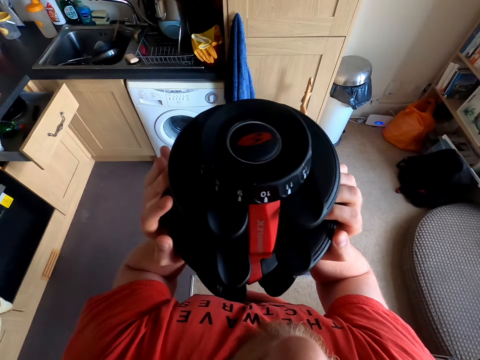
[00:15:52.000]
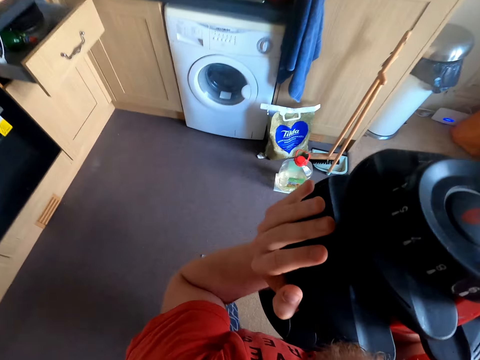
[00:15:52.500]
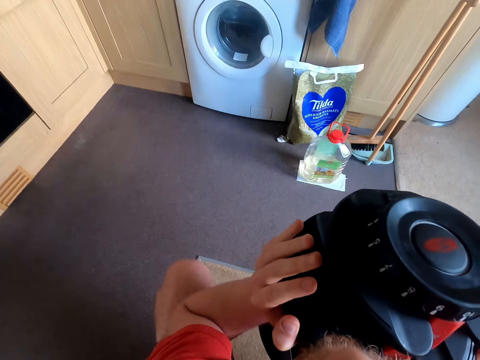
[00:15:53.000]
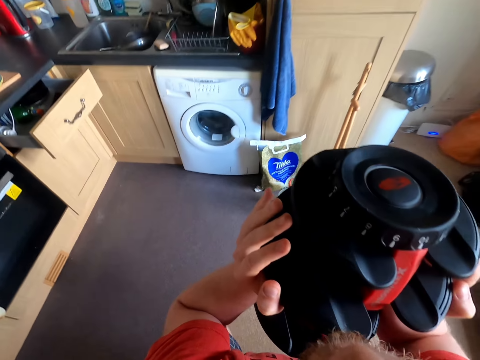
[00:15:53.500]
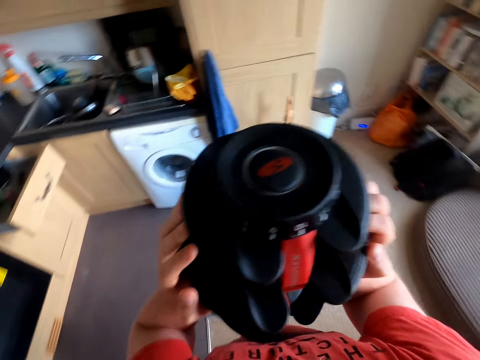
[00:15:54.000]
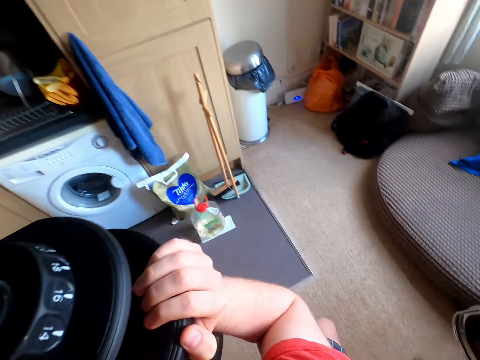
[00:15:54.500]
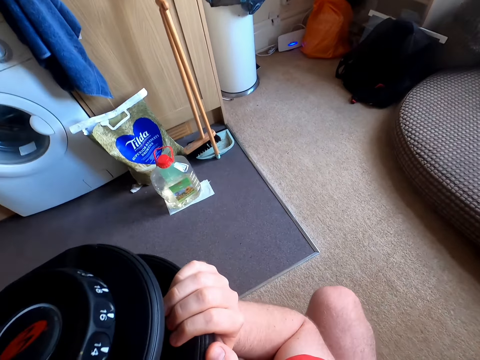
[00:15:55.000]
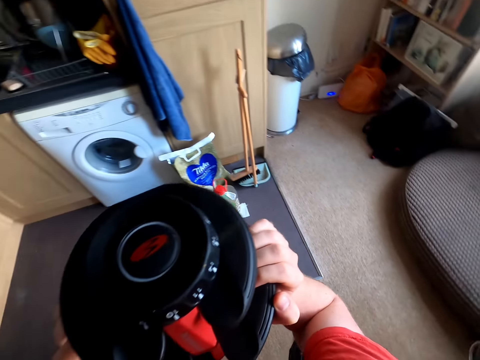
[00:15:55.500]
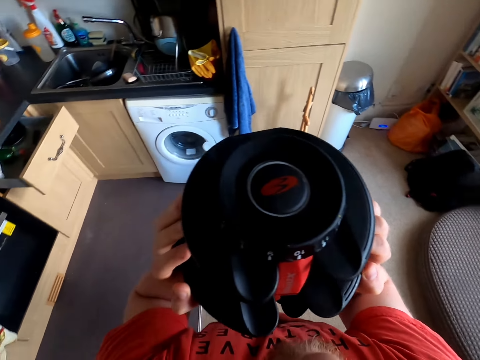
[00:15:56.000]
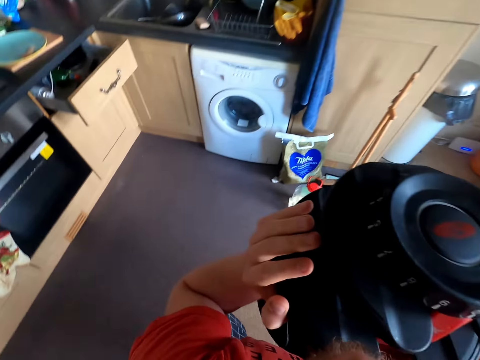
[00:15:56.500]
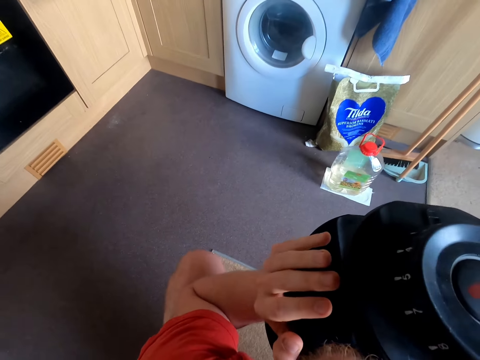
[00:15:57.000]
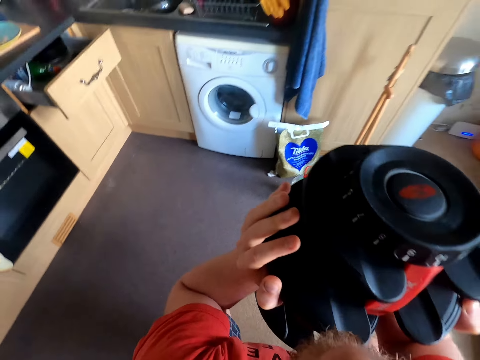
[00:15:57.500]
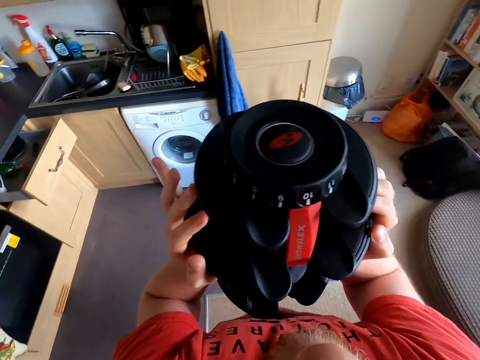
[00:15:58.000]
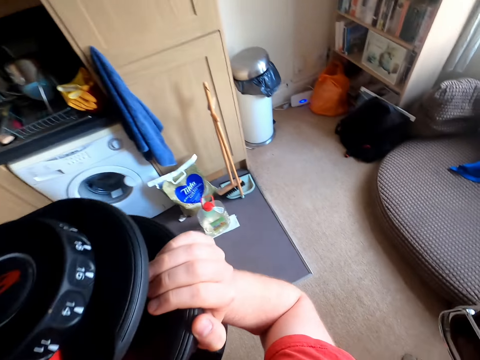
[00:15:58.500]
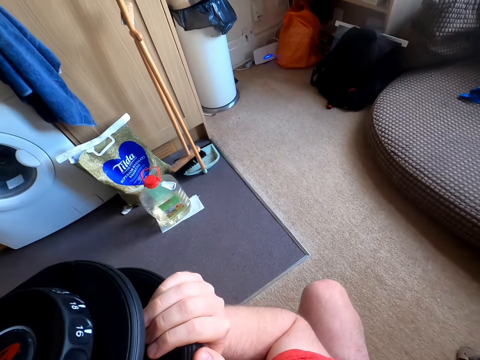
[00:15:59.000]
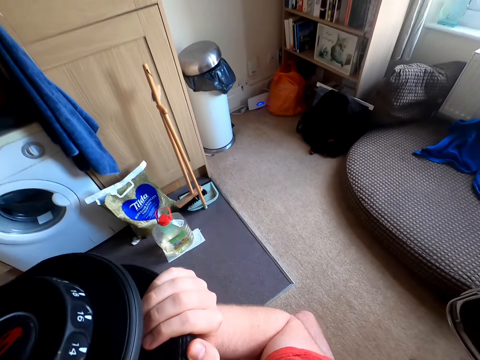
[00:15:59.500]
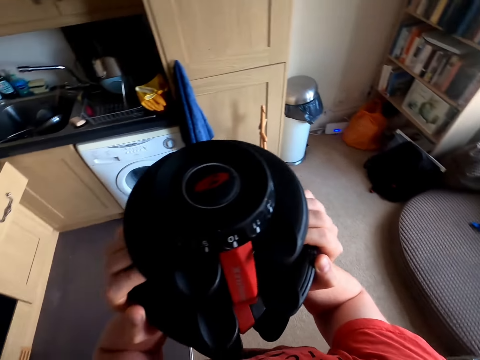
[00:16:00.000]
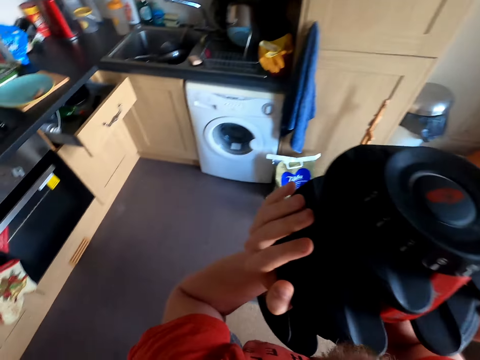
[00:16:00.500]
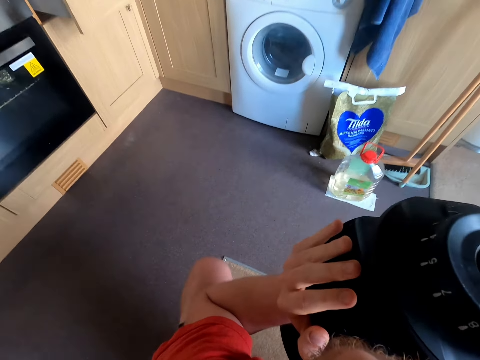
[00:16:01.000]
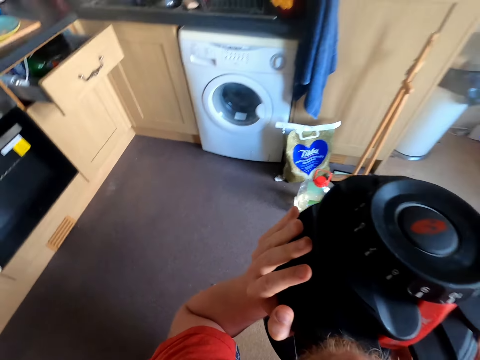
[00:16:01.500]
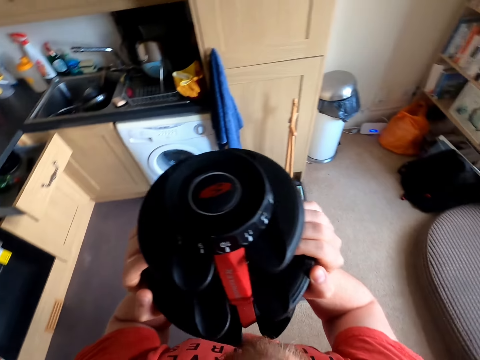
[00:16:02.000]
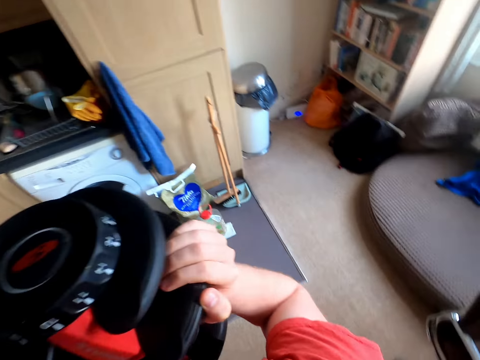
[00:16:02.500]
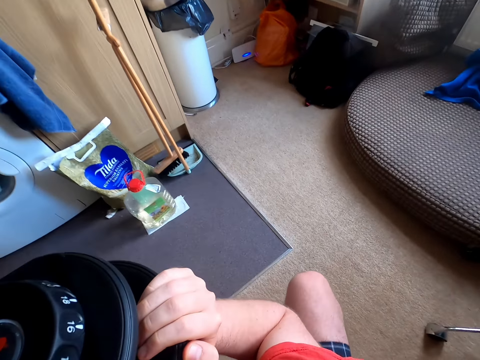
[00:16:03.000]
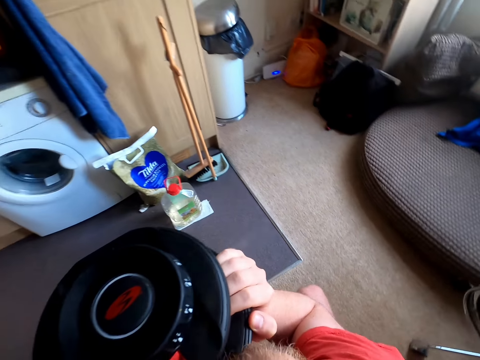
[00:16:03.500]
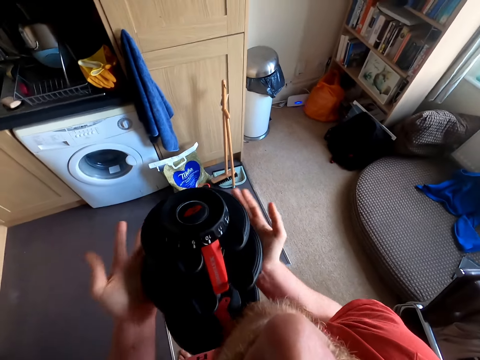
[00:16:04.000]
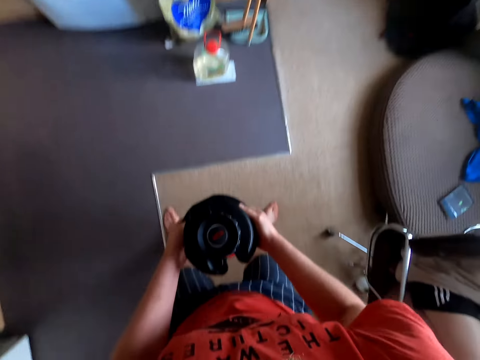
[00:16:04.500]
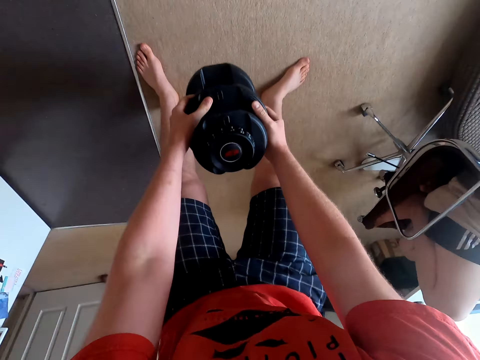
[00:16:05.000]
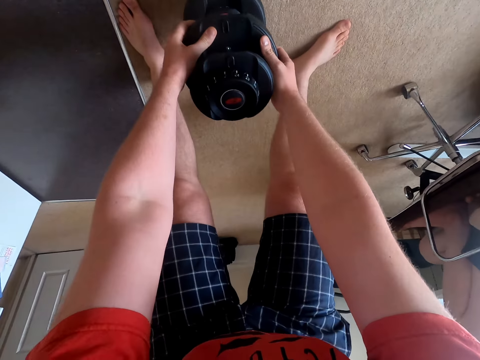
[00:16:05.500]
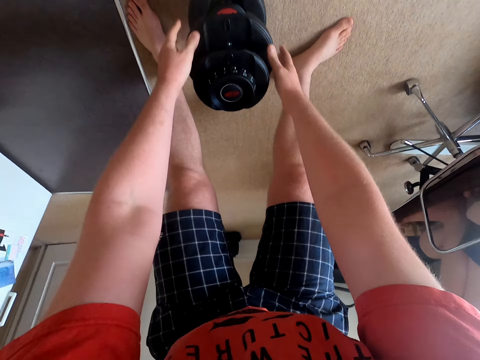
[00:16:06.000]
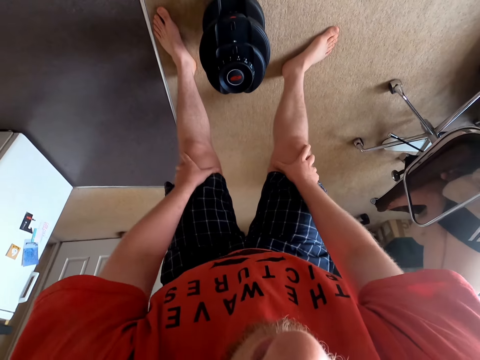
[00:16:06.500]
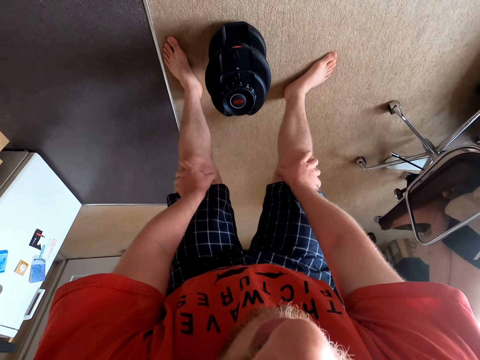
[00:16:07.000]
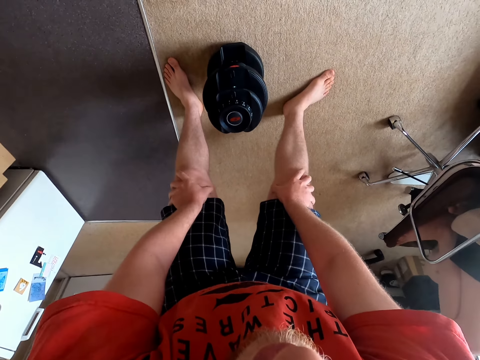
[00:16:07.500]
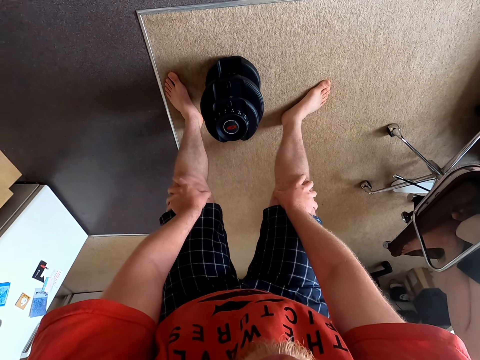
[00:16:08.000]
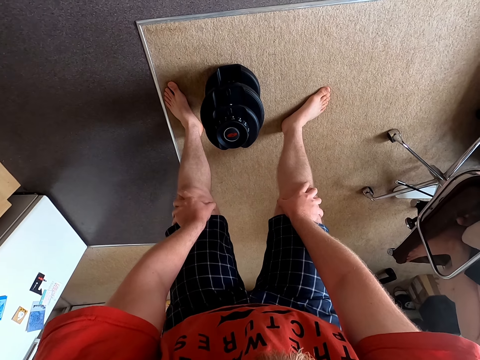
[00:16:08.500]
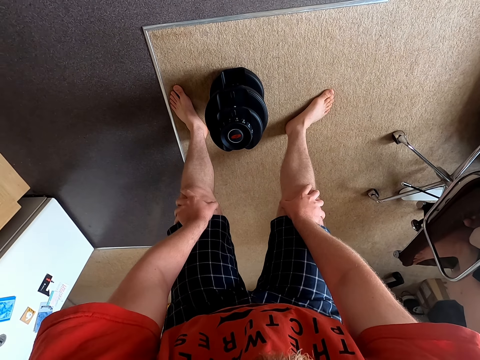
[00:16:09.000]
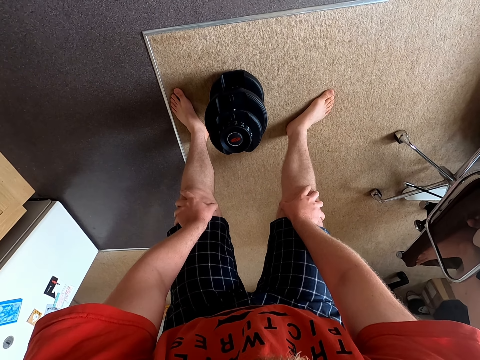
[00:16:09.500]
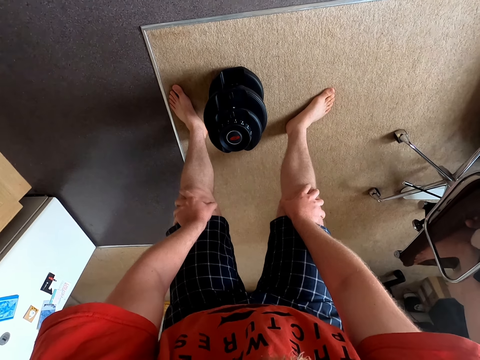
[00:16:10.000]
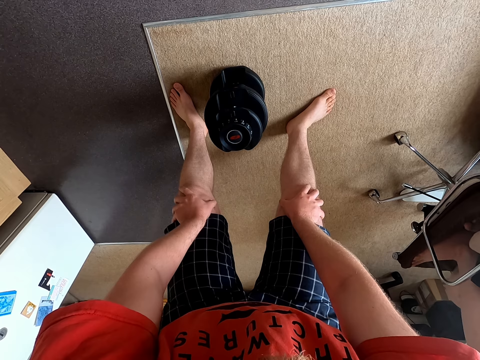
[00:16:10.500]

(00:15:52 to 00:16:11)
The camera wearer exercises with a dumbbell. They exercise with the dumbbell repeatedly. They put the weight down on the floor. They hold the knees. They bend.

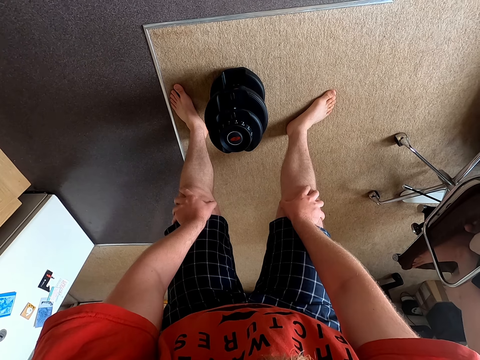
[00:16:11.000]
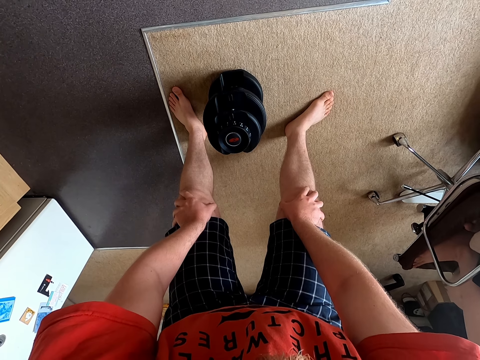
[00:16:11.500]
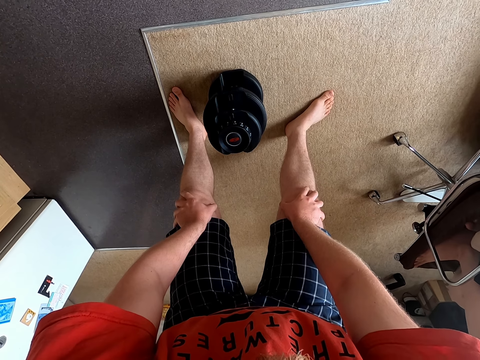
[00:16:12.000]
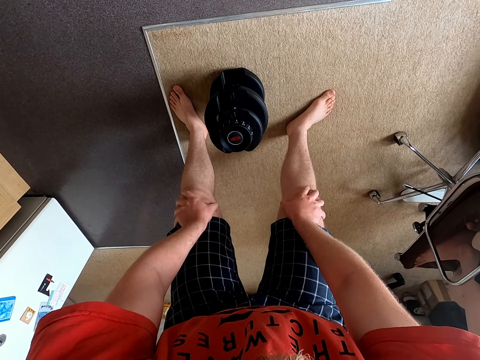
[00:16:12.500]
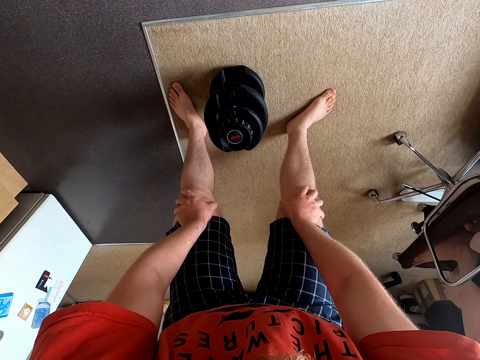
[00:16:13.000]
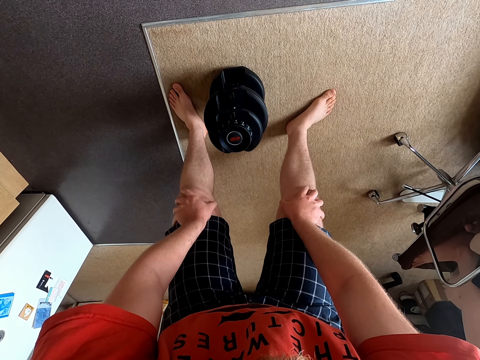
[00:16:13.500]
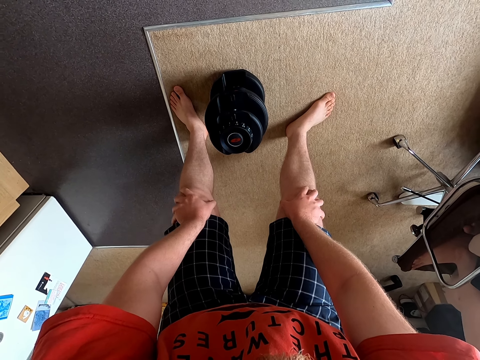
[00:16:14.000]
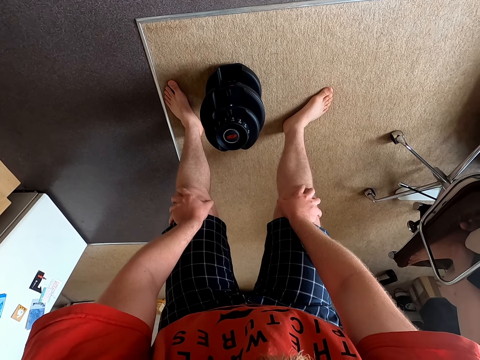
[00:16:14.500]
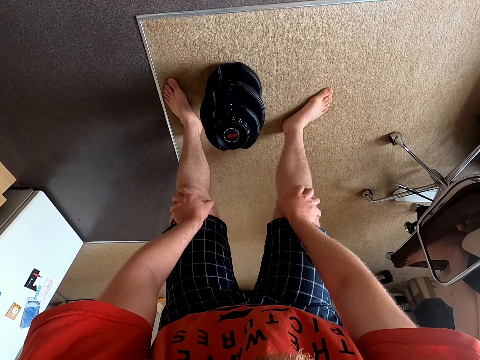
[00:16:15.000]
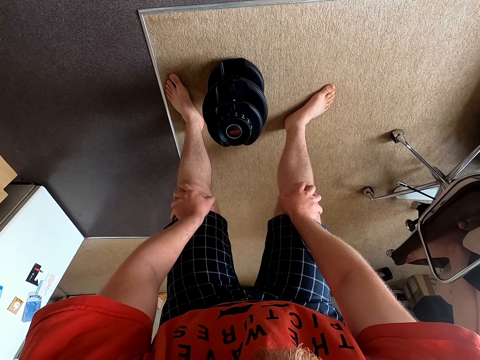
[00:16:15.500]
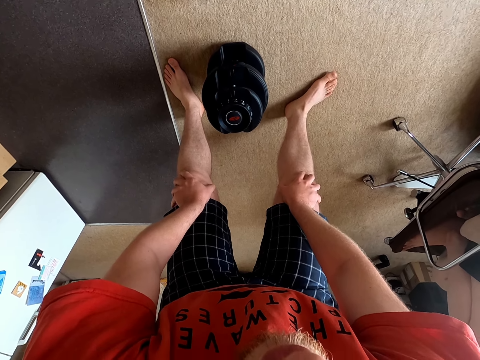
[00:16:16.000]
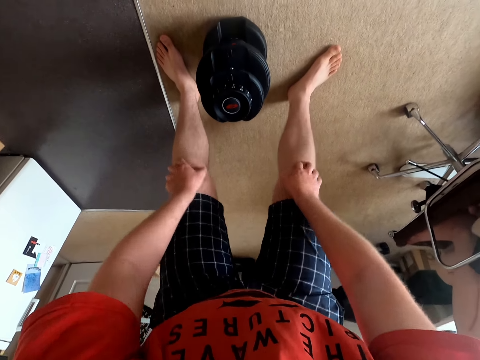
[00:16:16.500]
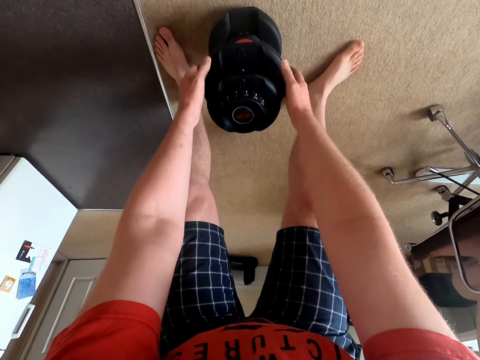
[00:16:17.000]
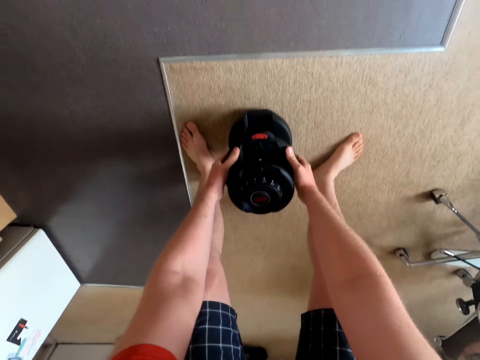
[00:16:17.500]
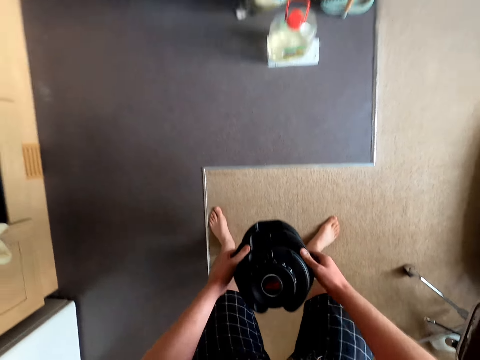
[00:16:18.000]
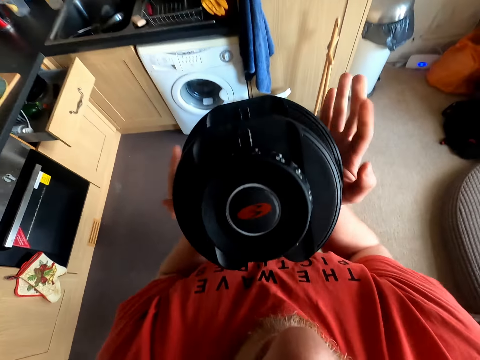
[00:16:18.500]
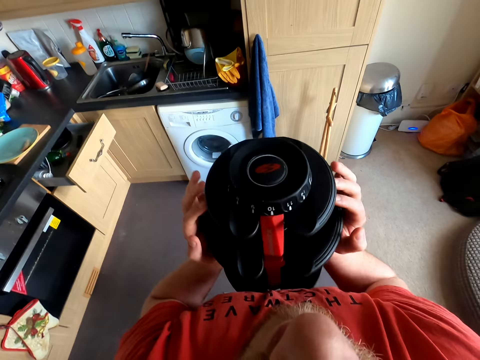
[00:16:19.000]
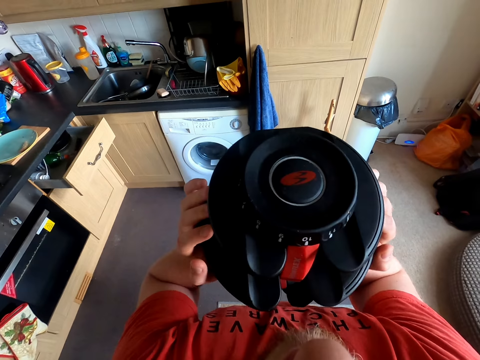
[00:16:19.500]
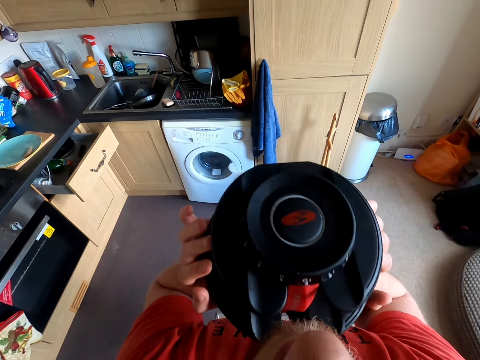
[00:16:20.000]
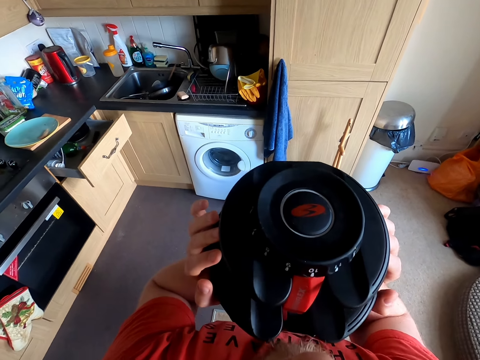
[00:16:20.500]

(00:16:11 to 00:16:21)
The camera wearer bends. They pick up a dumbbell weight and lift up the dumbbell weight.
